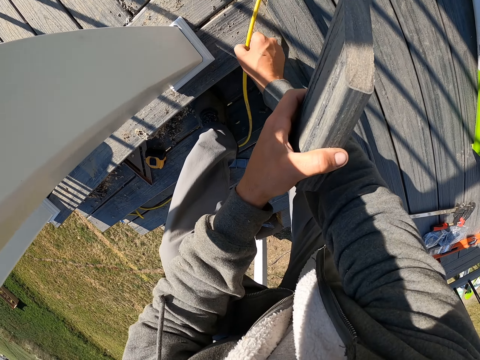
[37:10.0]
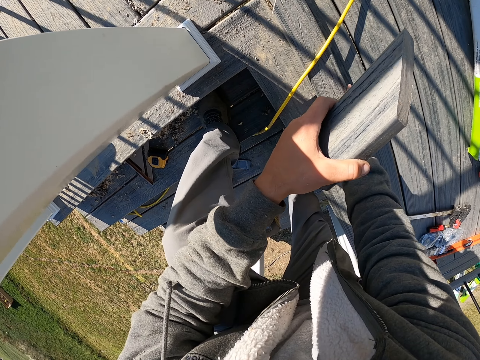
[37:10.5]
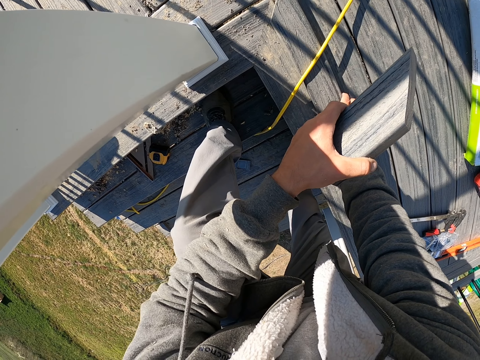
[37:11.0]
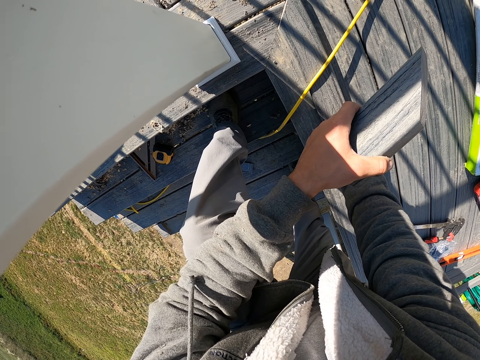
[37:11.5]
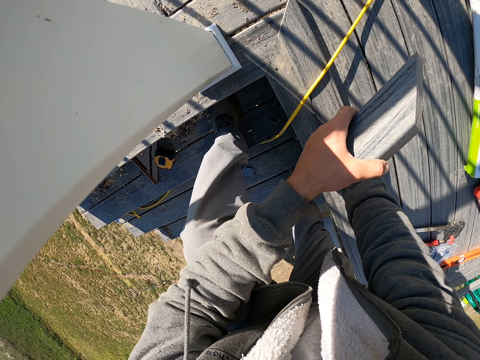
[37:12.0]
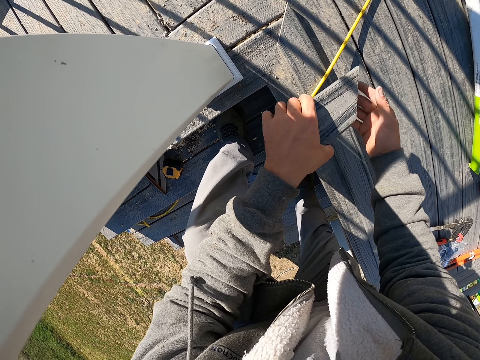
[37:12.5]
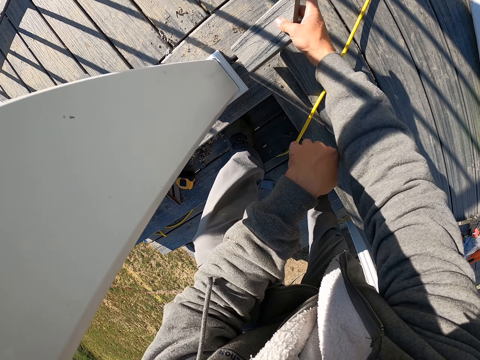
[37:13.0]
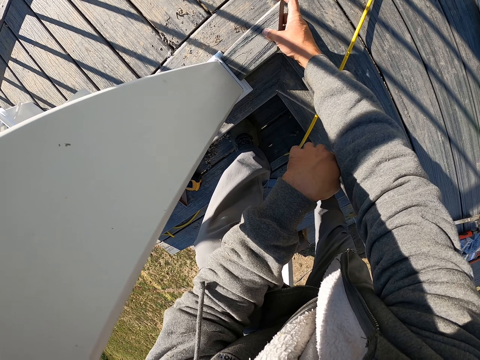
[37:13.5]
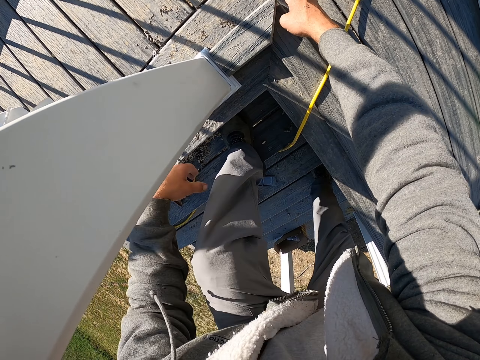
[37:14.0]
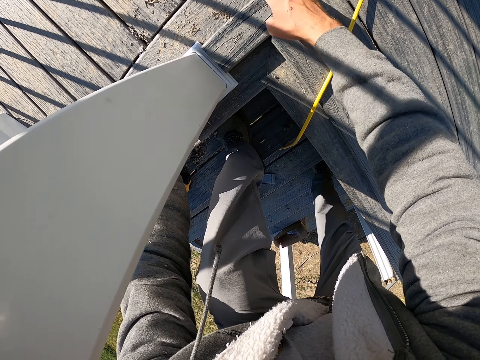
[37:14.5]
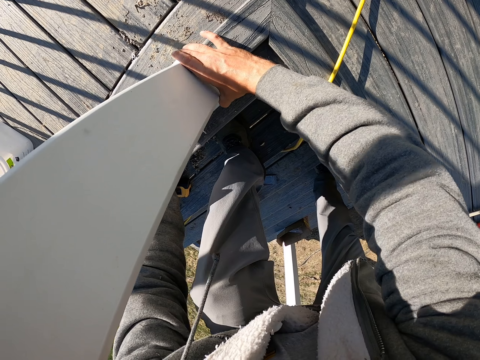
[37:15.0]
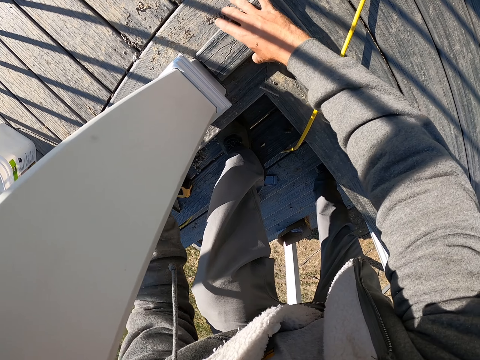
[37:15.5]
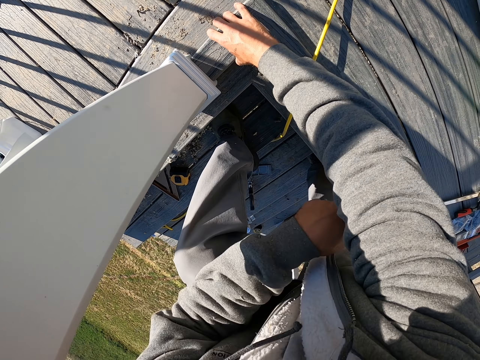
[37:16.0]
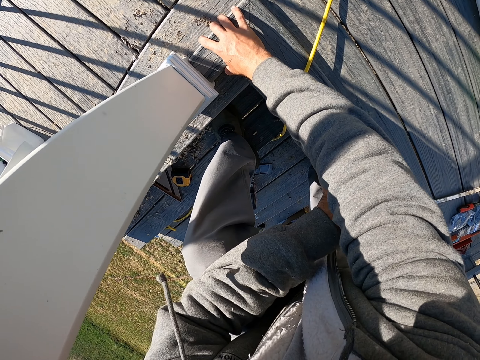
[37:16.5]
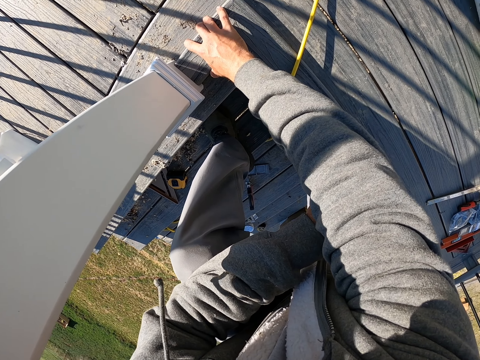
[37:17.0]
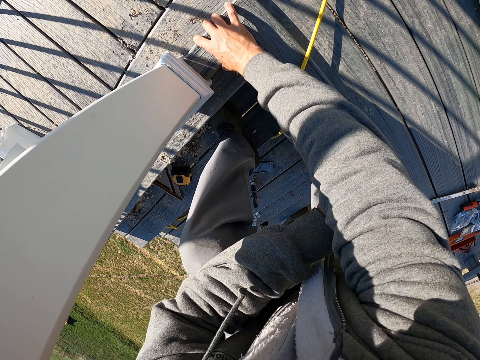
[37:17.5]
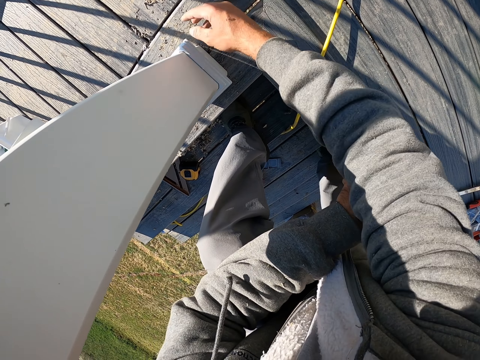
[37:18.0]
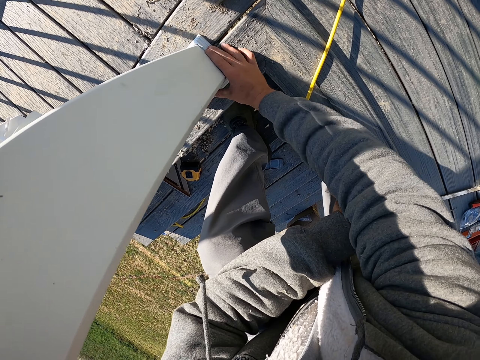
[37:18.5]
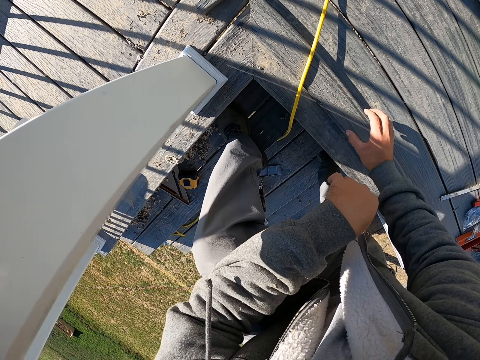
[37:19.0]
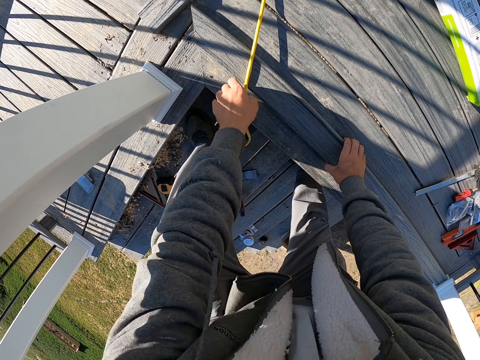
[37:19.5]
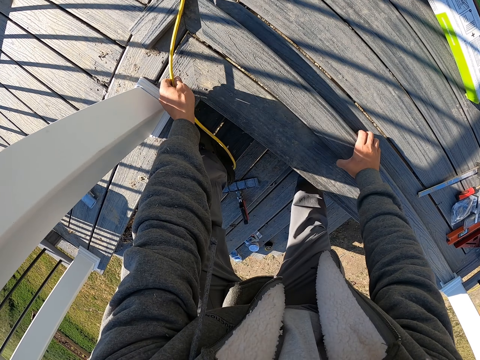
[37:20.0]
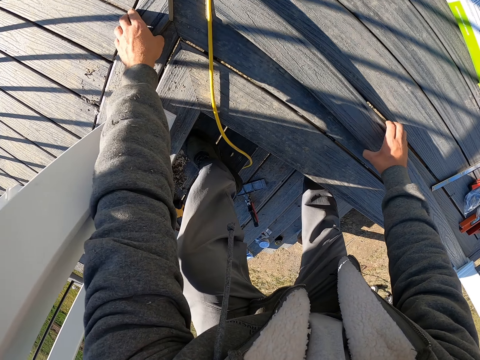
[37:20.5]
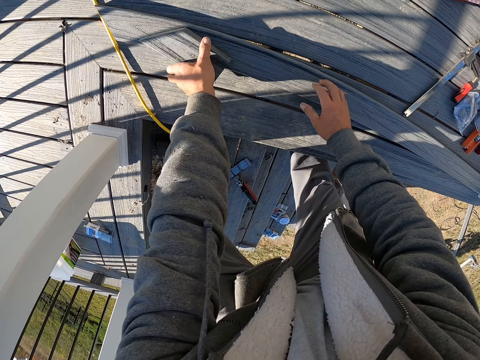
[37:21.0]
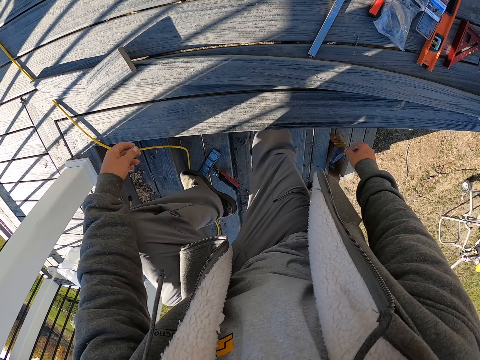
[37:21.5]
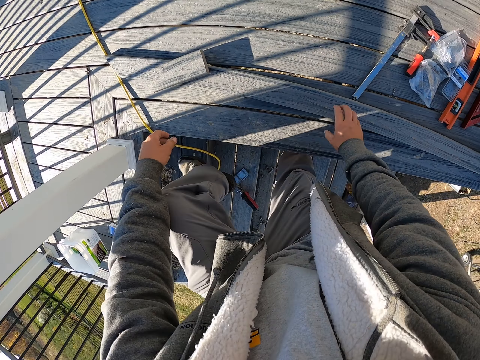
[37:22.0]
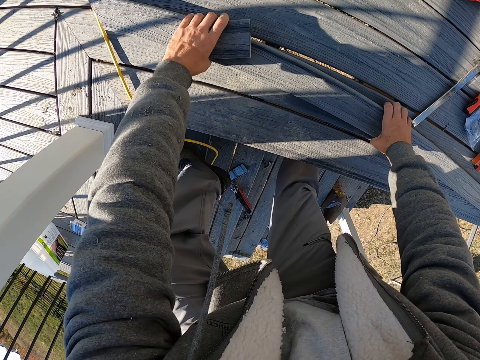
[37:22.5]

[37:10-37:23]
The camera wearer touches the wire. They move the rope. They adjust the wood. They put the wood down. They pull the wood up. They fix the wood. They put the wood down. They pull the wood down. They touch the wire. They pick the wood. They put the wood down. They look around.

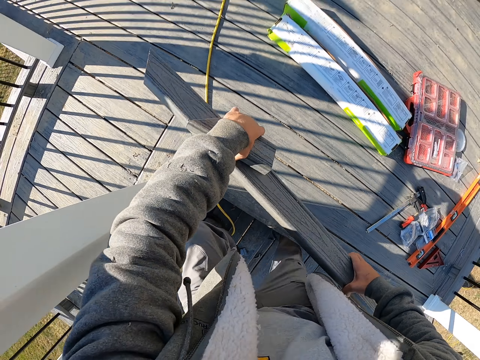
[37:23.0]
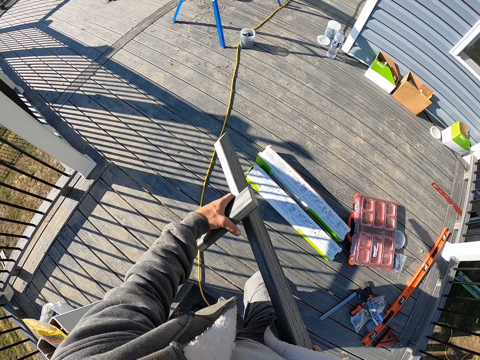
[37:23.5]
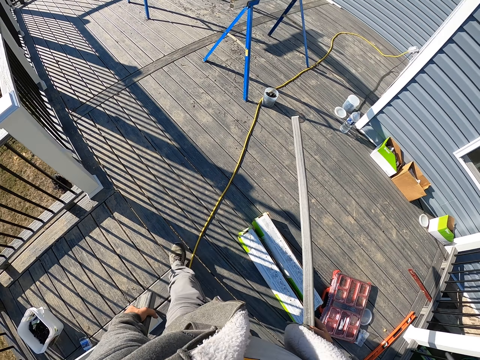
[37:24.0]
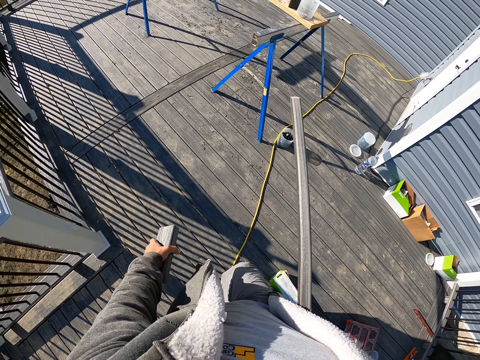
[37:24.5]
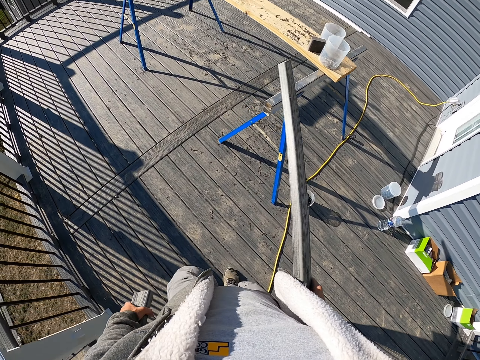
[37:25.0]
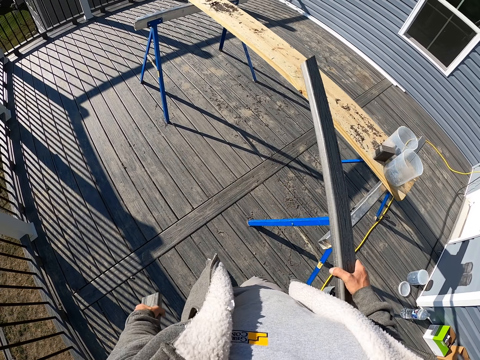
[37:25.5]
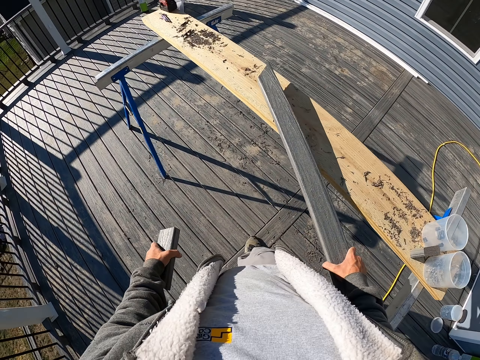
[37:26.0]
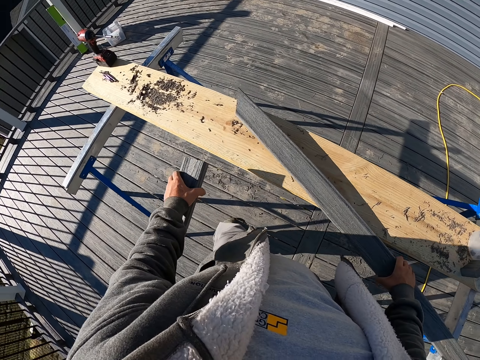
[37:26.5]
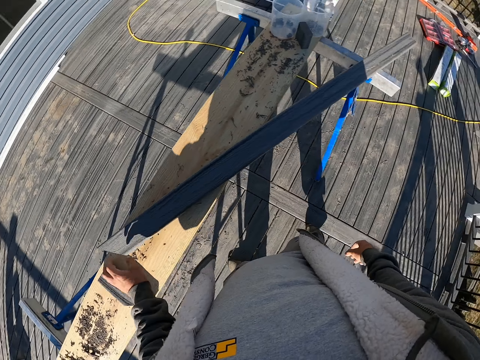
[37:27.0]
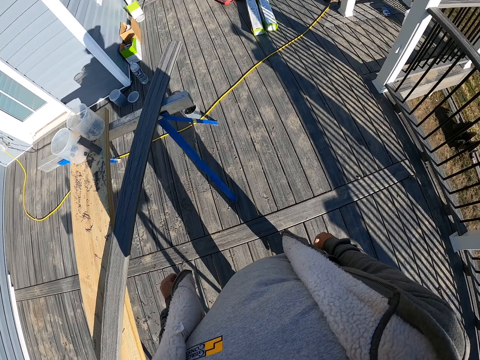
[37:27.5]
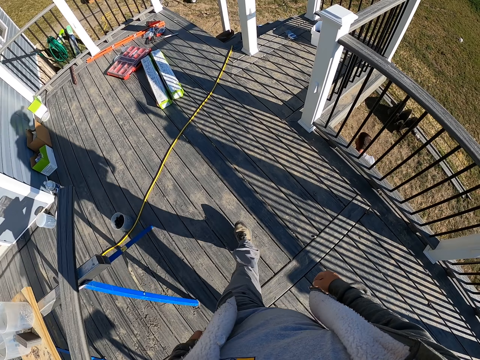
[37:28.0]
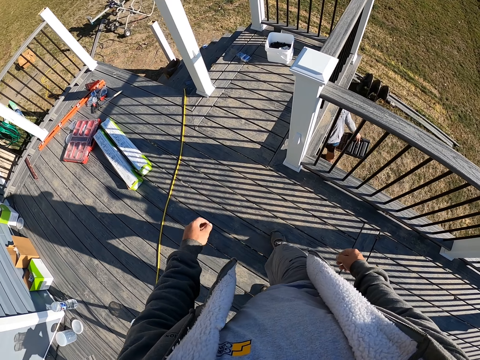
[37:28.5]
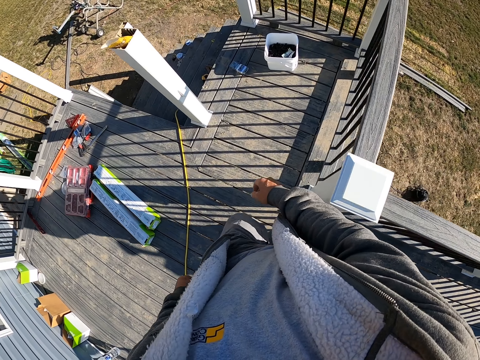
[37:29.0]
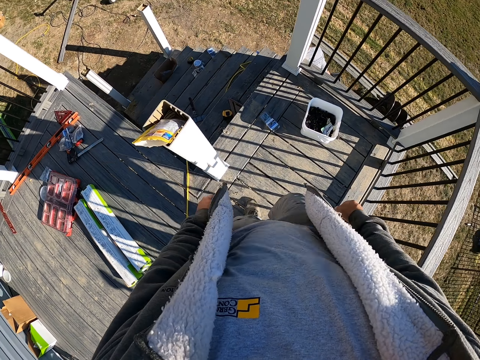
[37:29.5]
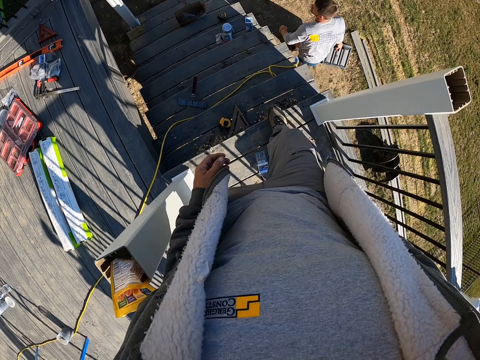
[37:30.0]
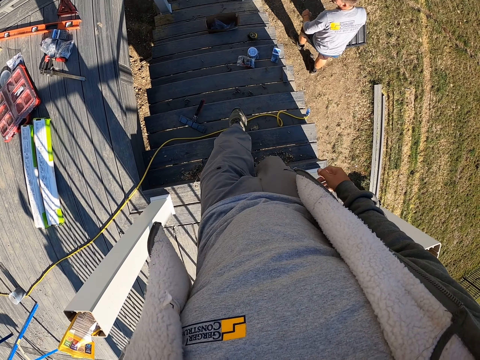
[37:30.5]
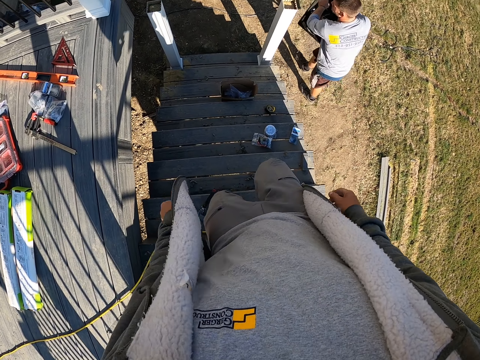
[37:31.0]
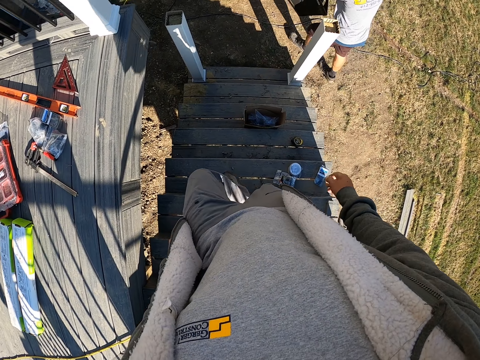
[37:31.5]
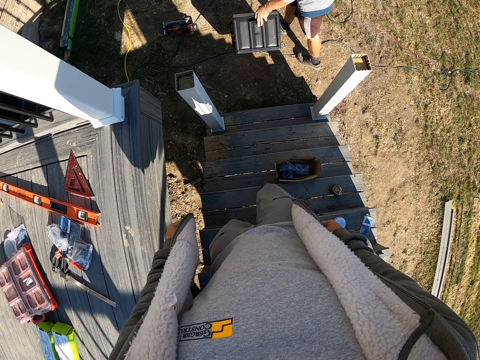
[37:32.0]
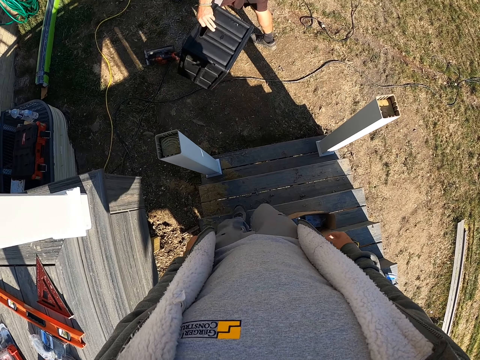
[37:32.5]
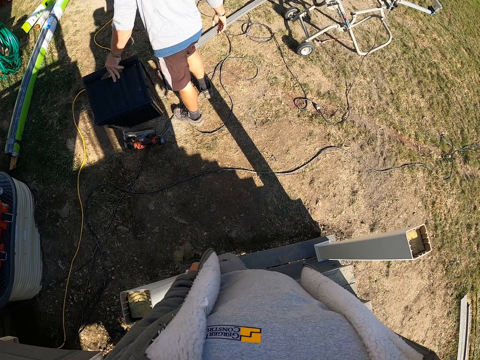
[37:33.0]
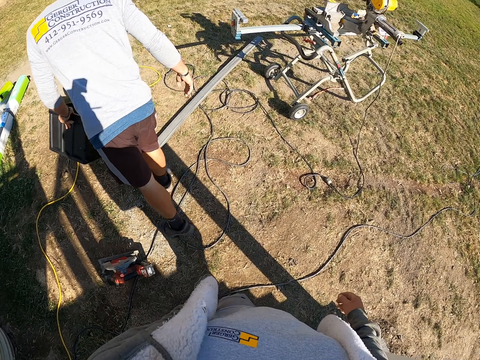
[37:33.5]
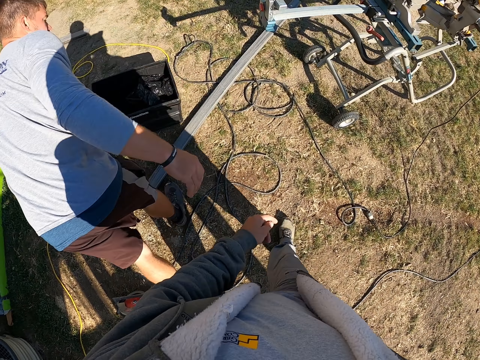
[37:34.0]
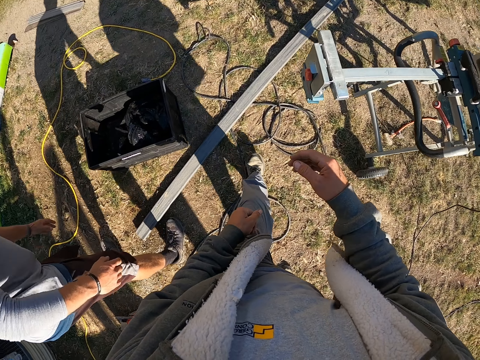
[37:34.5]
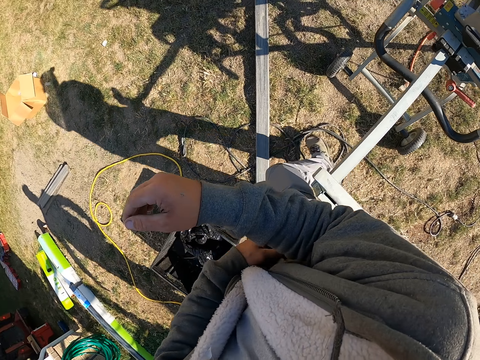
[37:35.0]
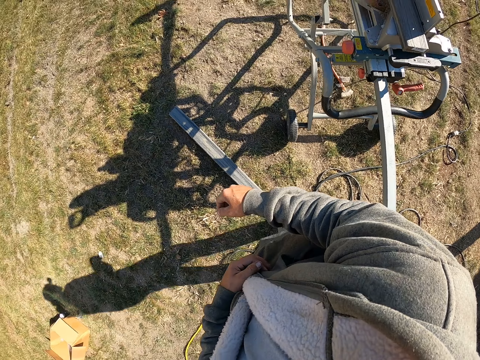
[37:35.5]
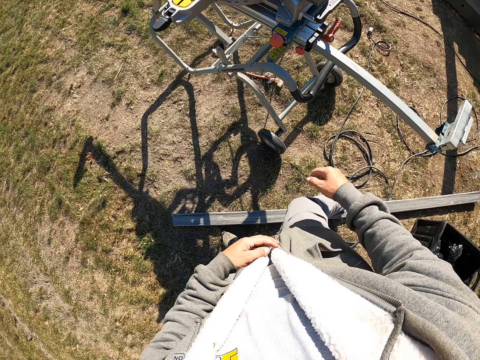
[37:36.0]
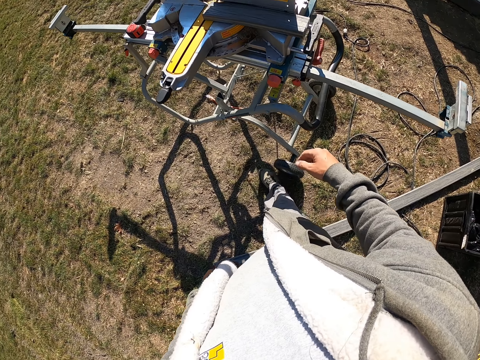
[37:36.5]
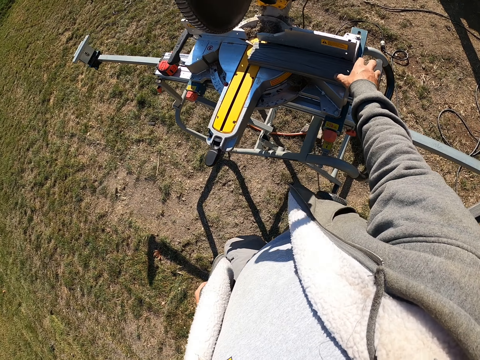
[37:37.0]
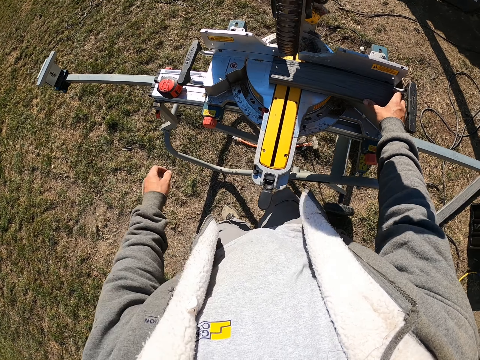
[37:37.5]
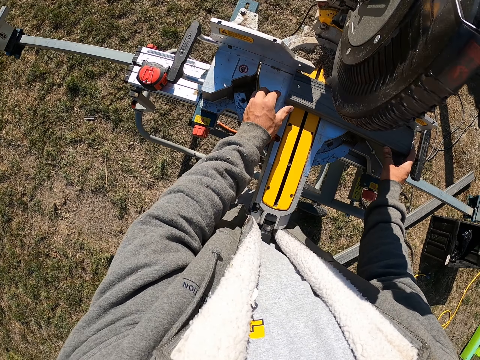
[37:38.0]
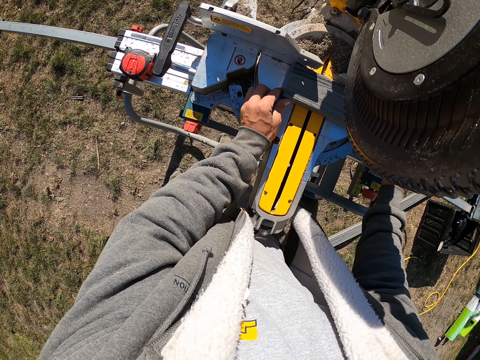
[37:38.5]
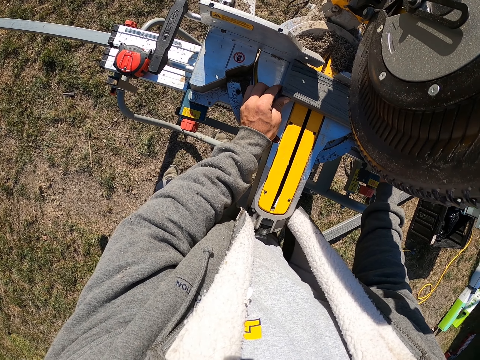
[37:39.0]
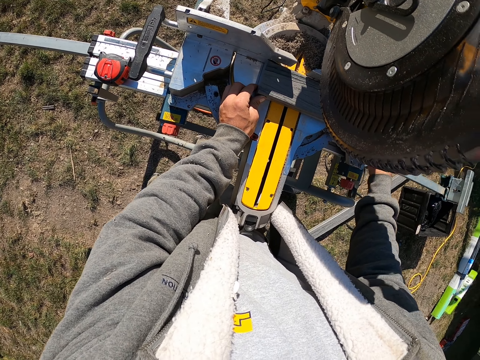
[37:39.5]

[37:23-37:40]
The camera wearer walks and picks the pieces of wood. They walk. They look around. They put the pieces of wood on the wood. They walk. They descend the staircase. A man puts a bin on the ground. The camera wearer touches the wood.
